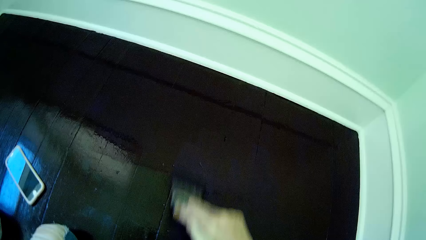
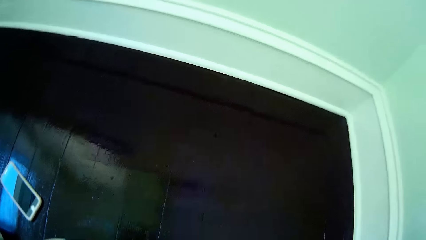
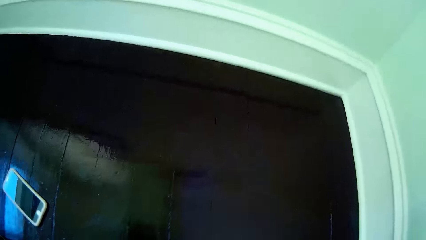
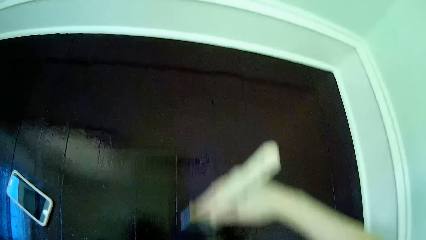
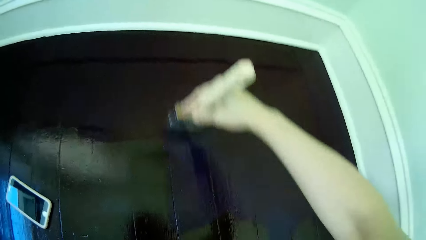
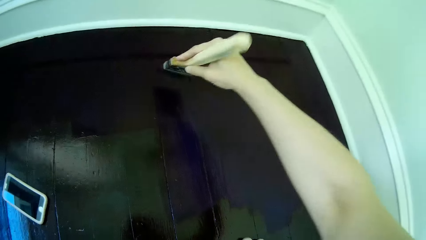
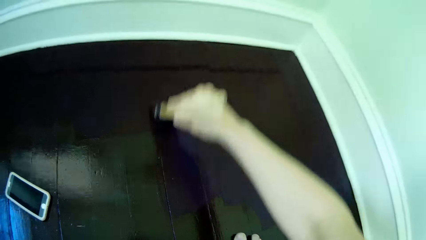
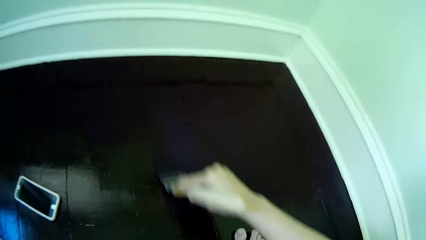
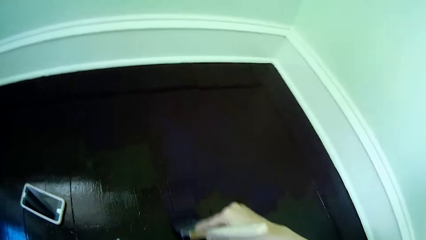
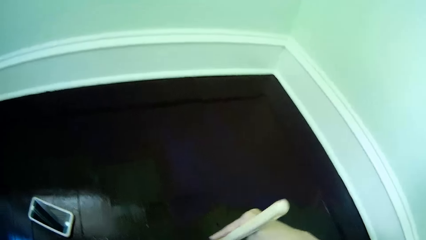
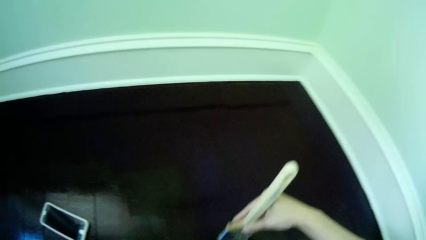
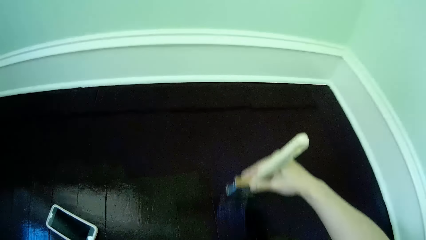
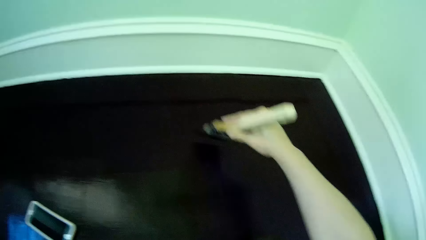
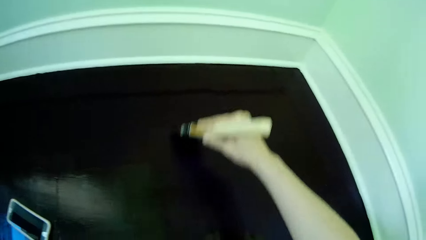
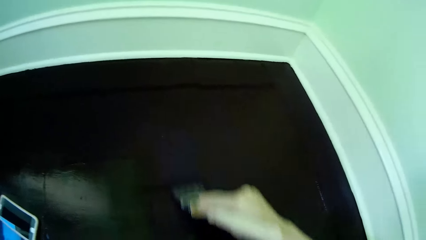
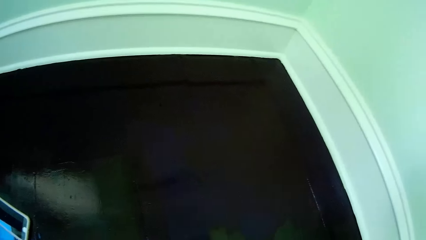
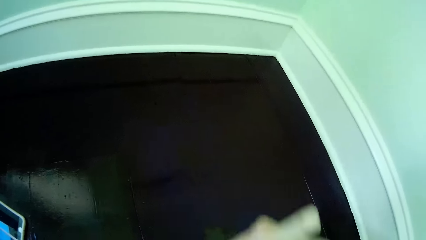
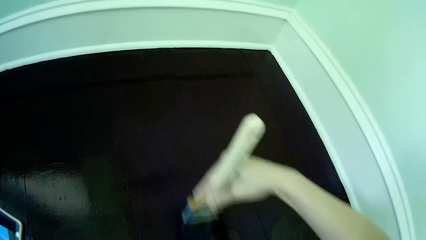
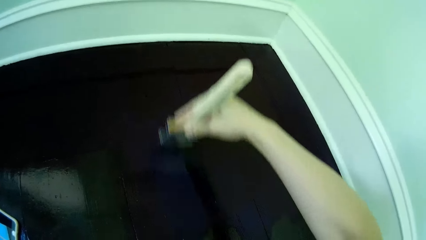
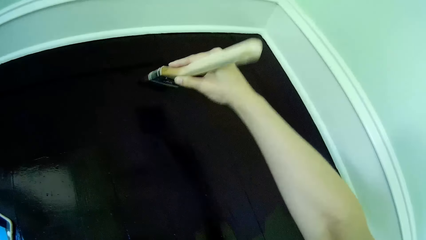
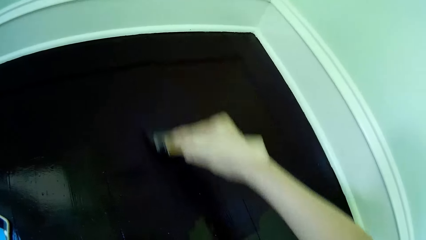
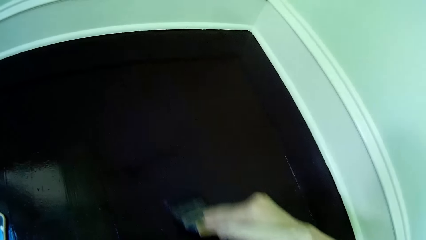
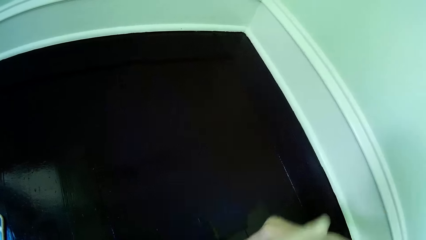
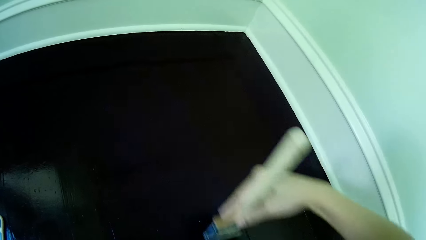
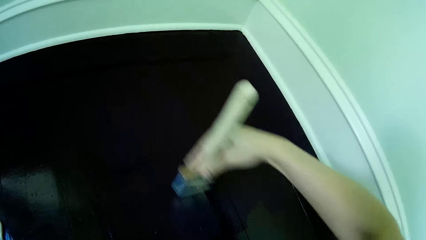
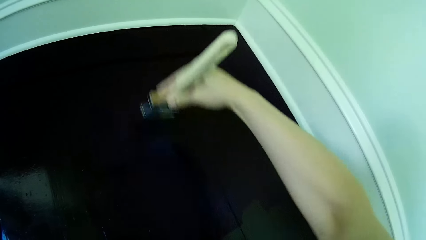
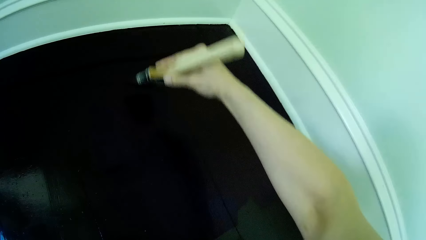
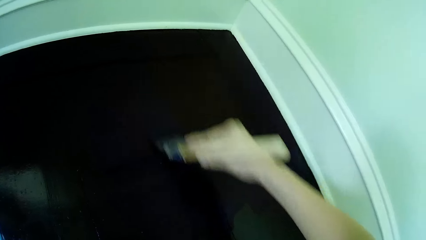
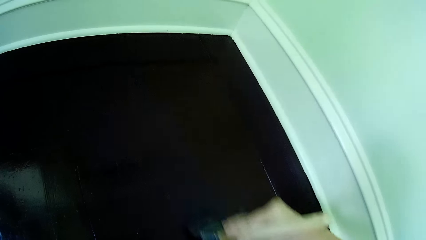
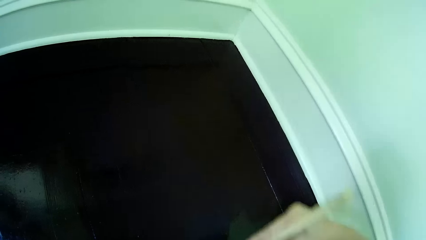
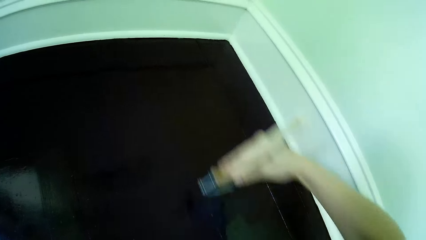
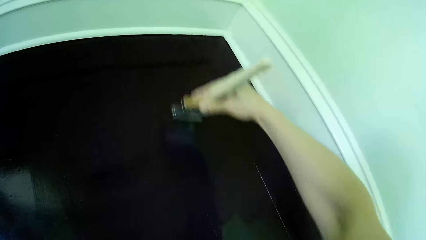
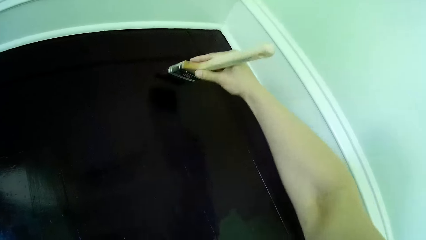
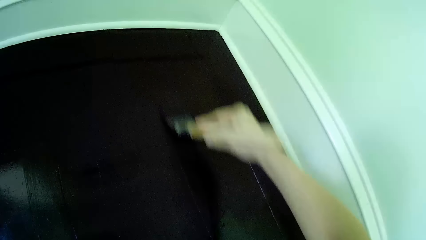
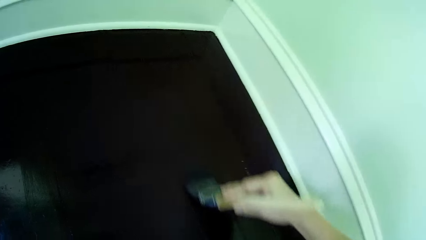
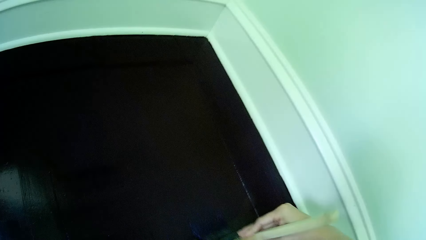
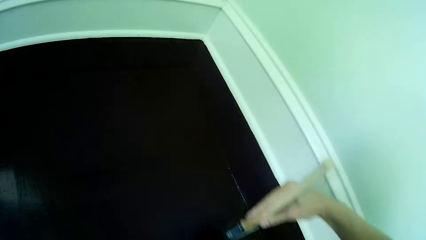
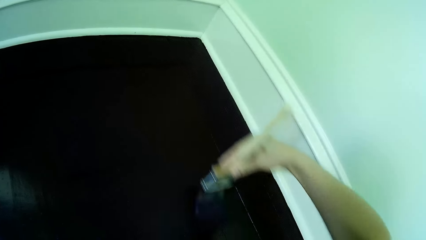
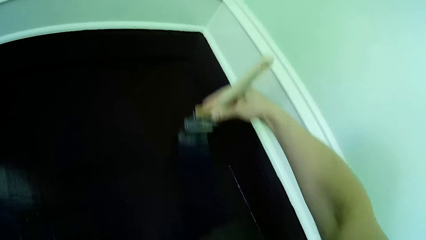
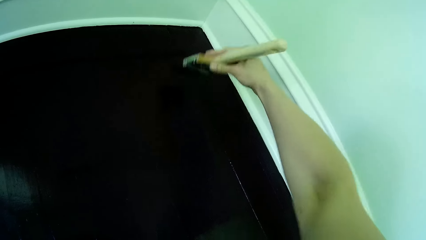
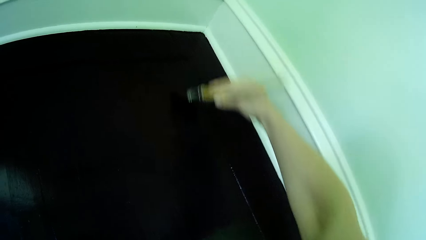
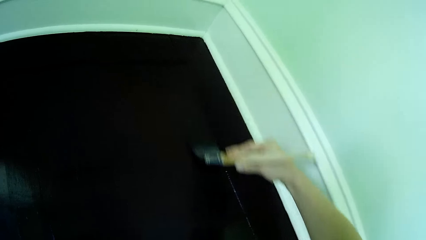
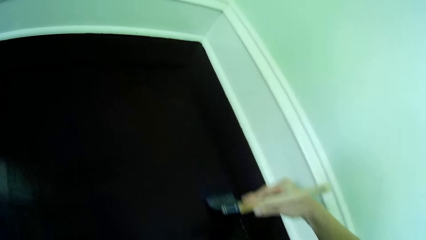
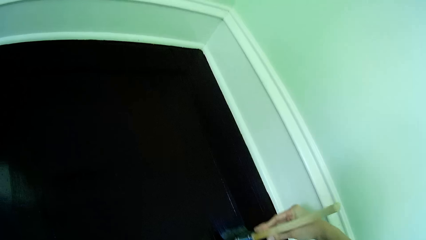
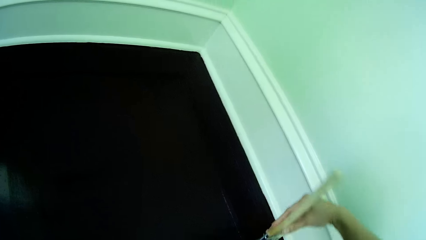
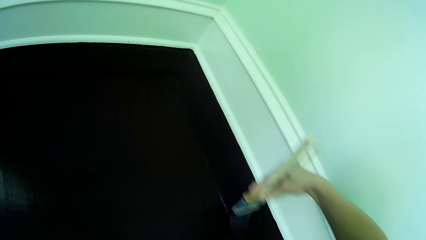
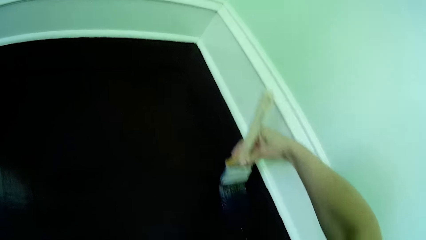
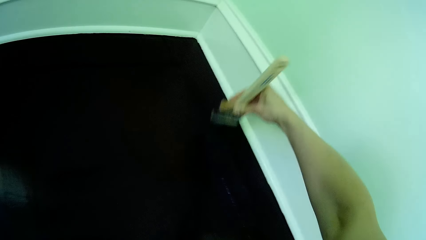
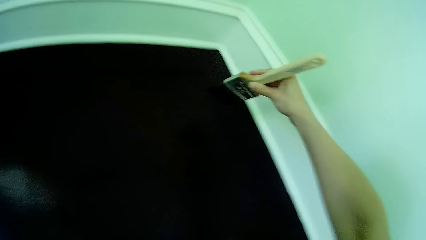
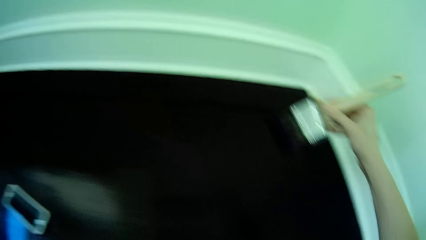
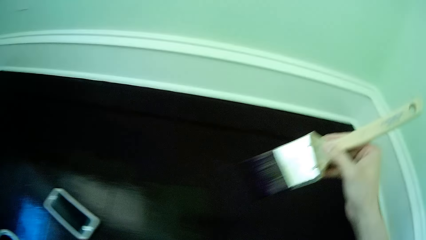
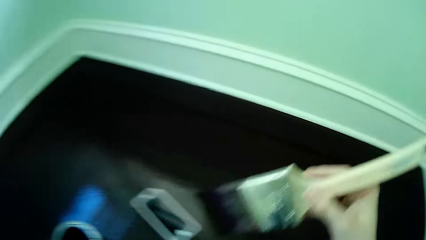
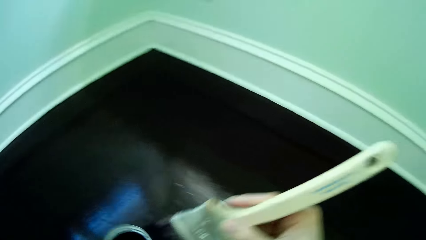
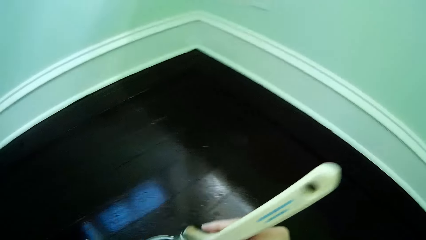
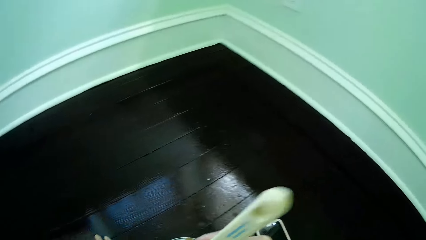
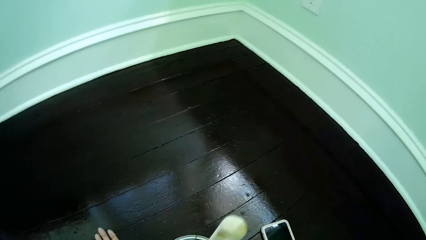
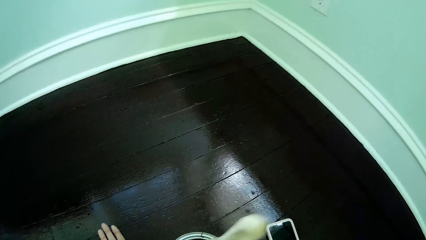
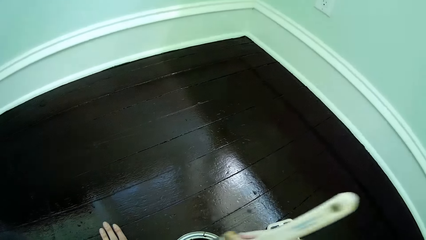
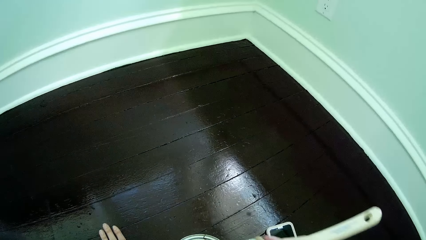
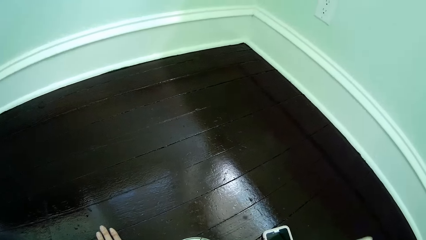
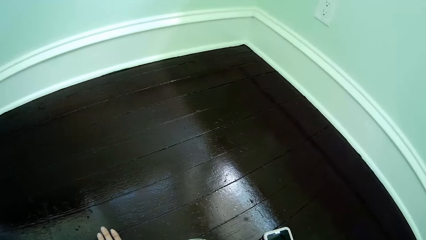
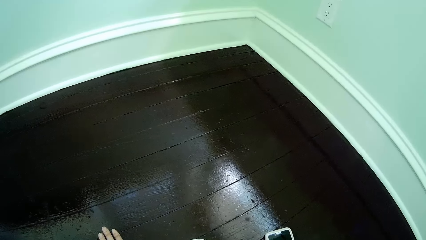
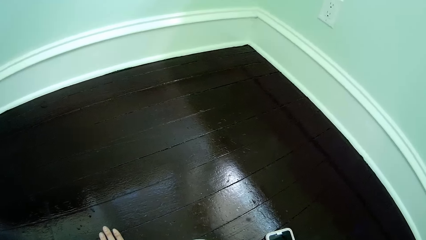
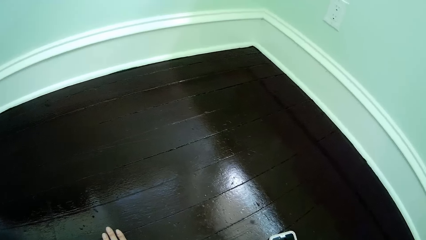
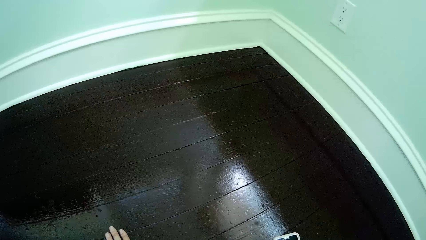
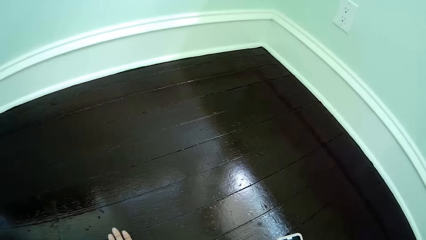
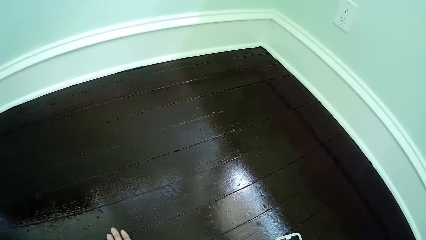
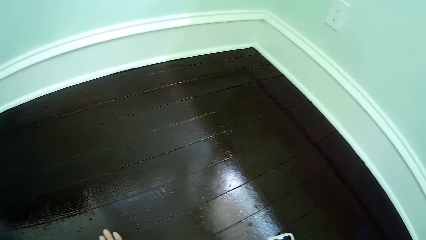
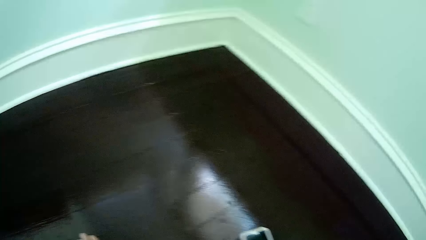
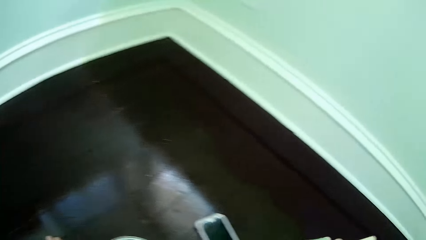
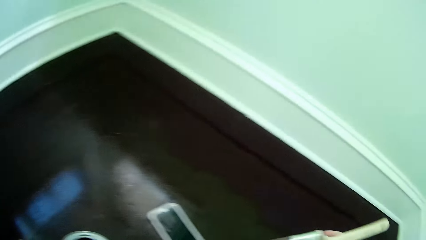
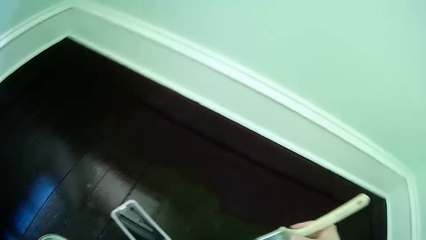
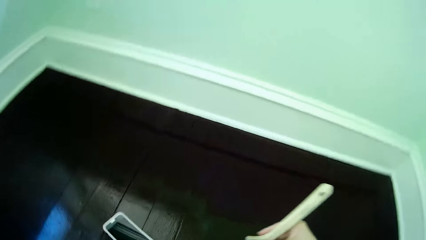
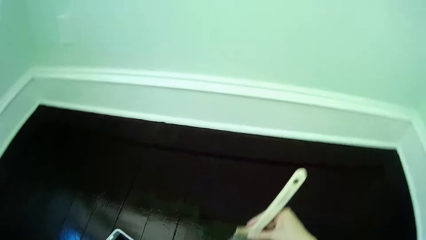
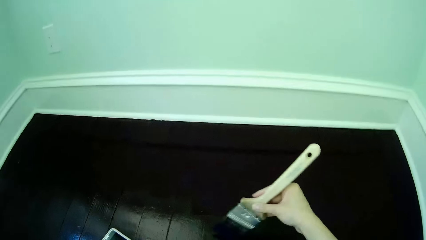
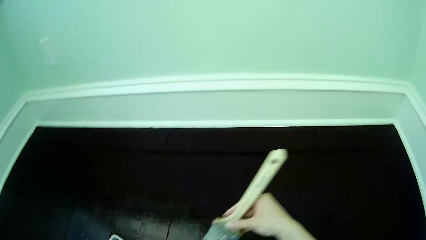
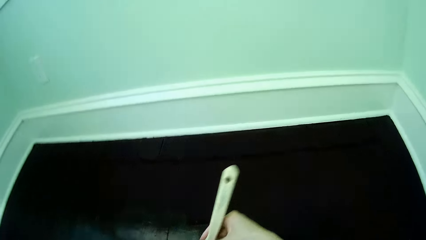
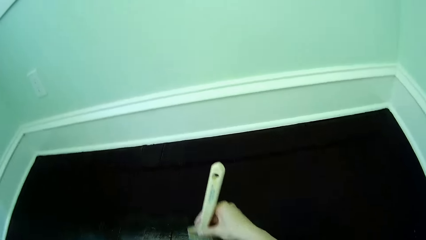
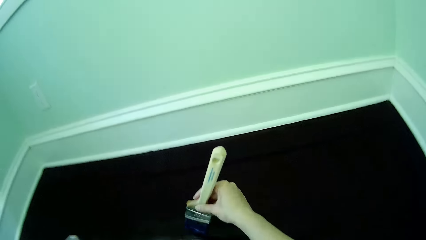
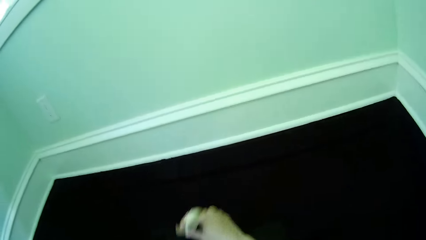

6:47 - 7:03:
The camera wearer dips the paintbrush in the bucket of paint on the floor with her right hand. She paints the floor with the paintbrush in her right hand.
